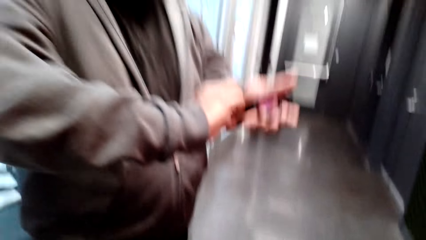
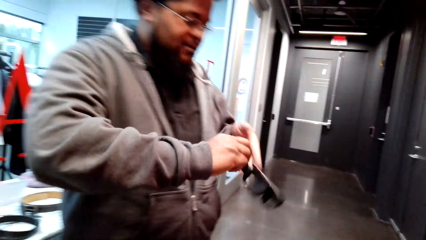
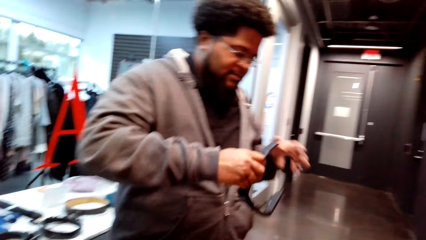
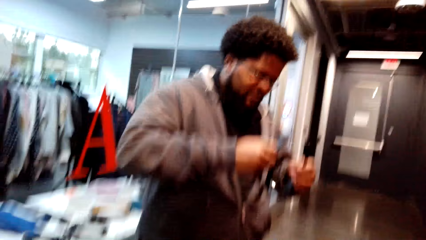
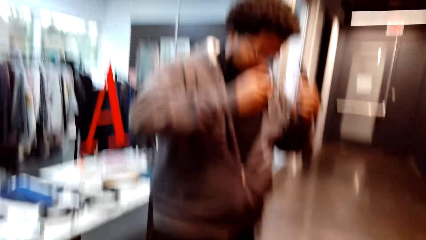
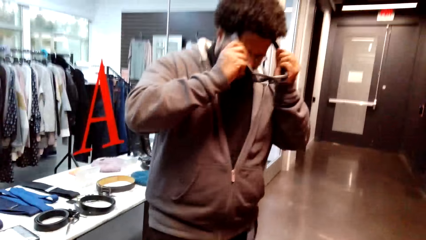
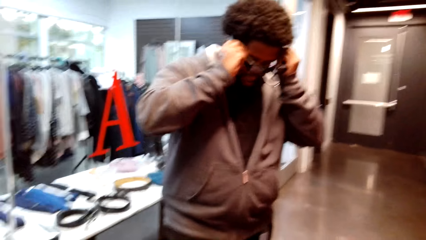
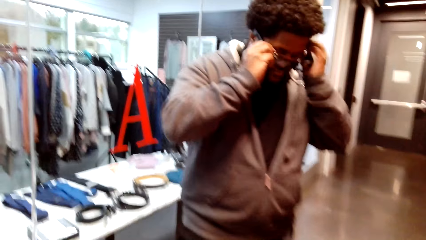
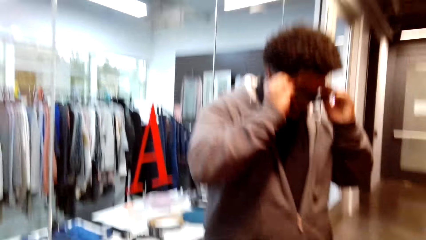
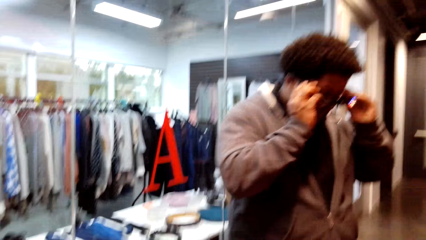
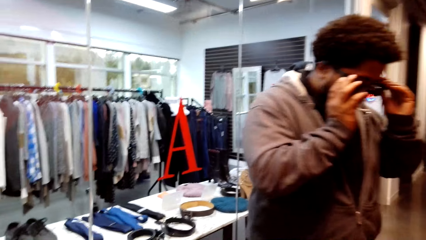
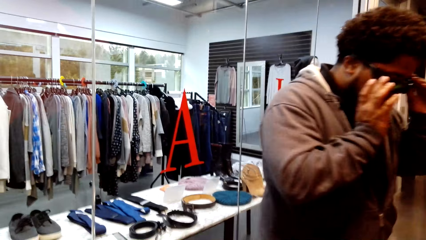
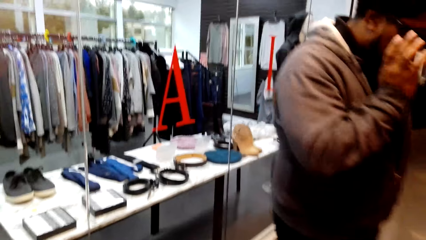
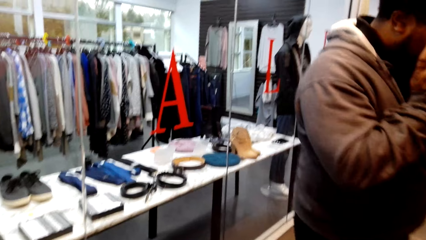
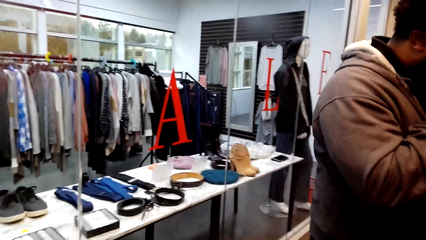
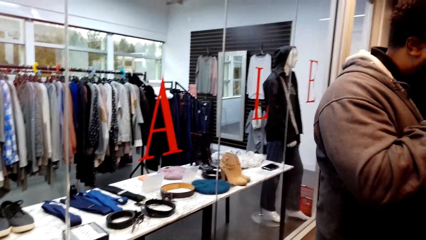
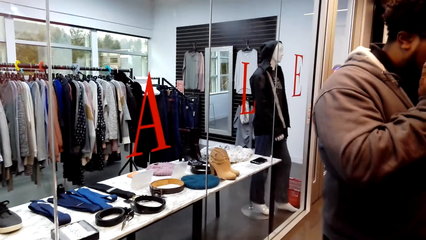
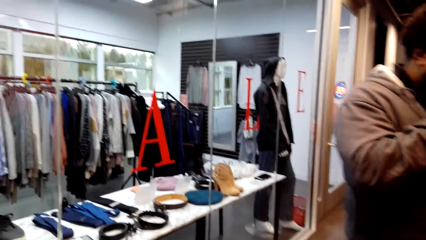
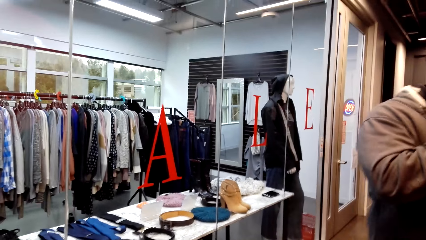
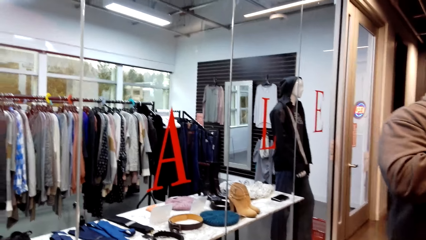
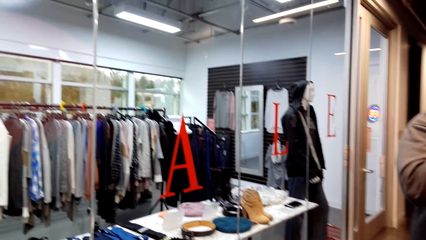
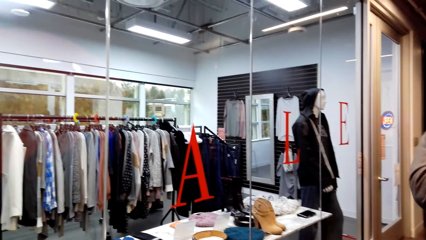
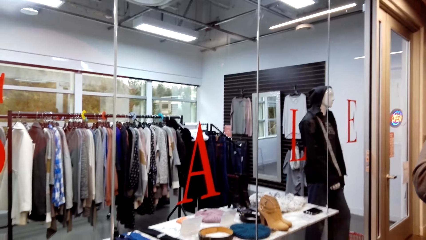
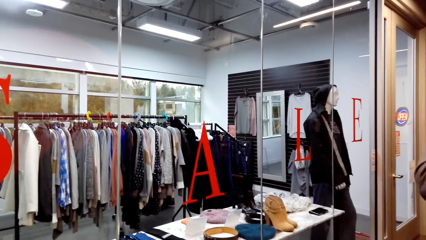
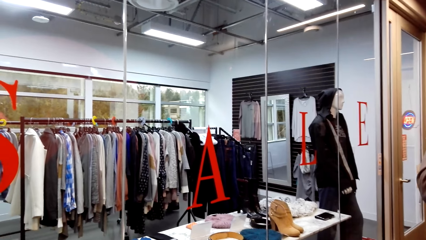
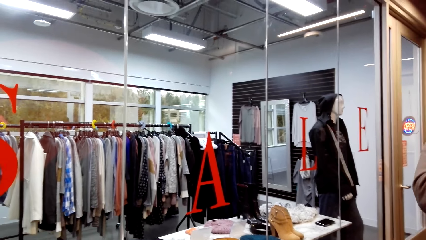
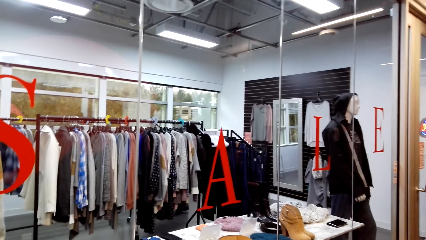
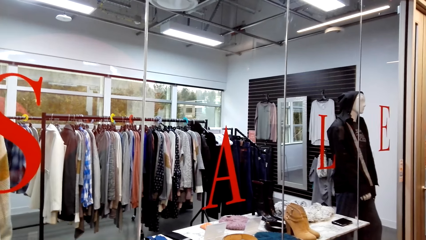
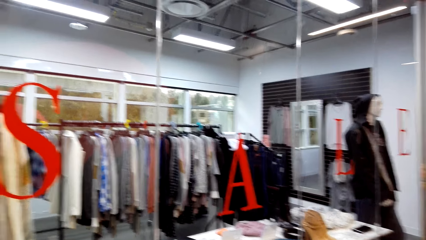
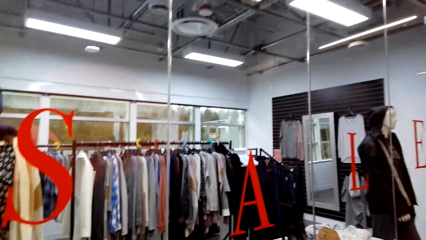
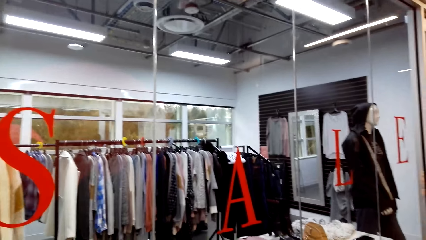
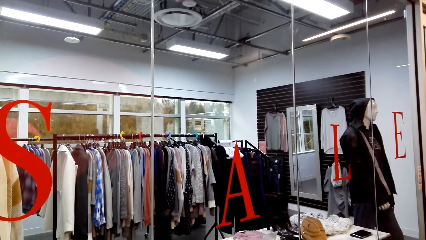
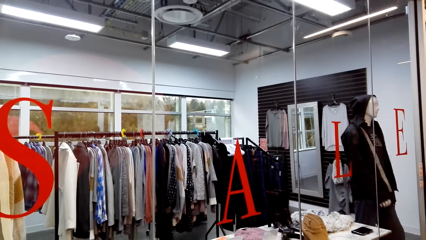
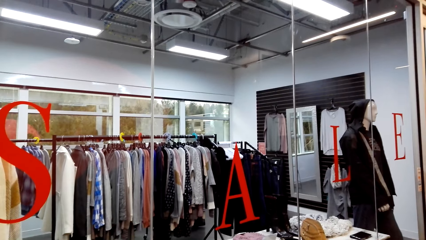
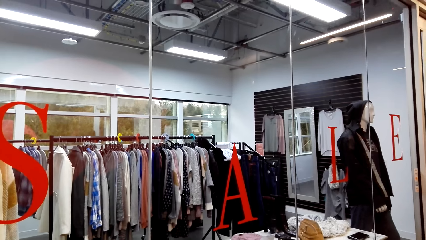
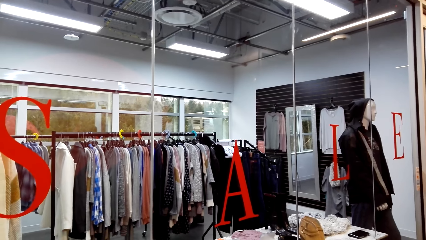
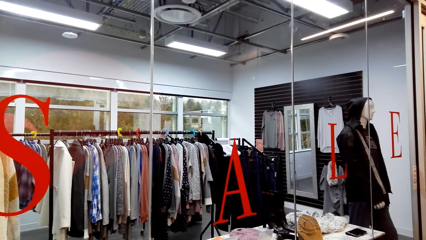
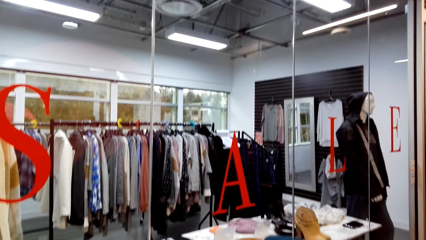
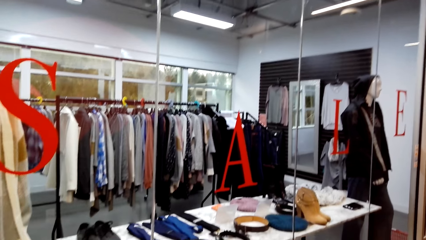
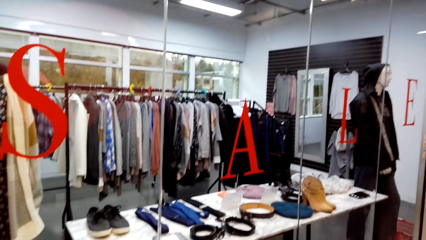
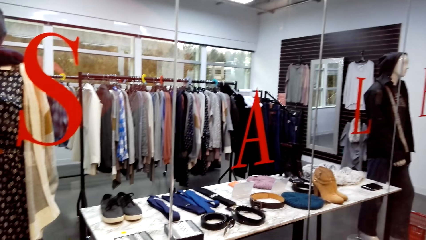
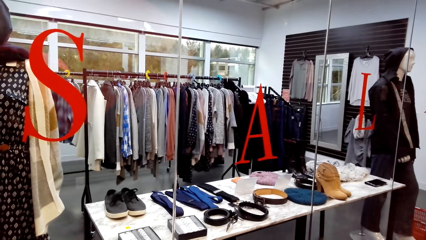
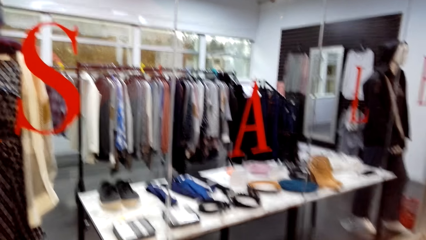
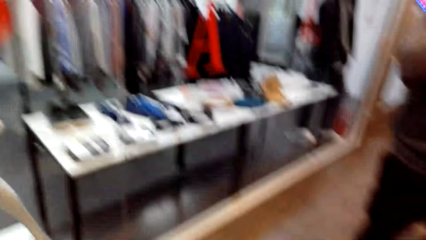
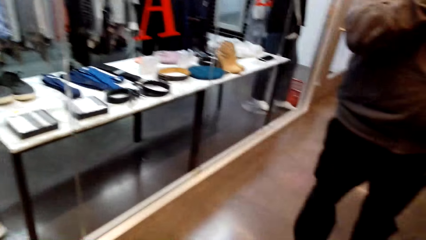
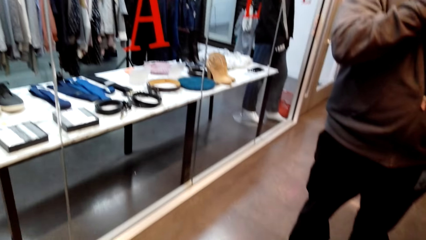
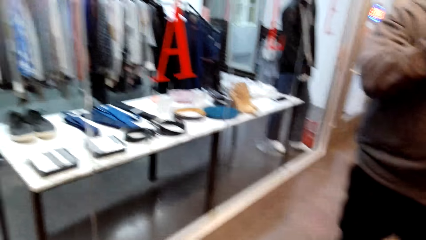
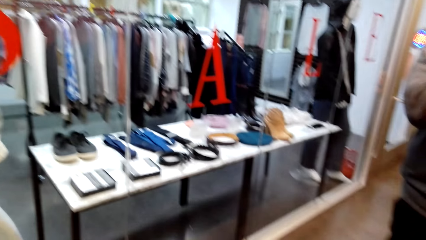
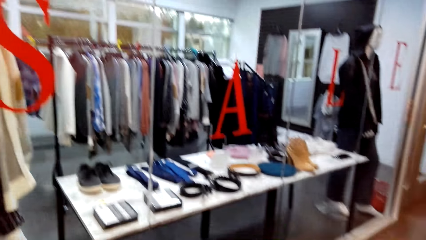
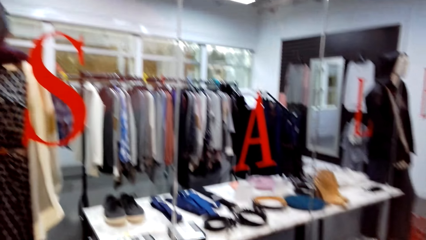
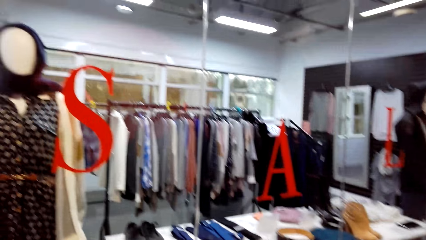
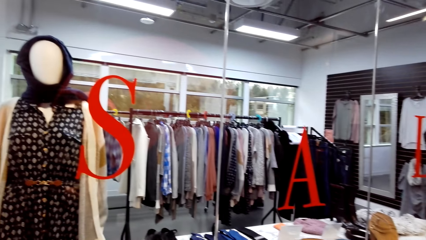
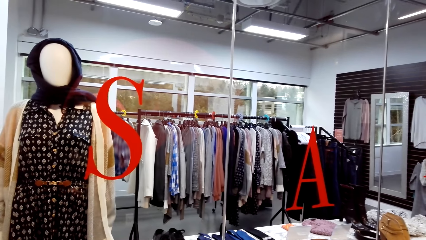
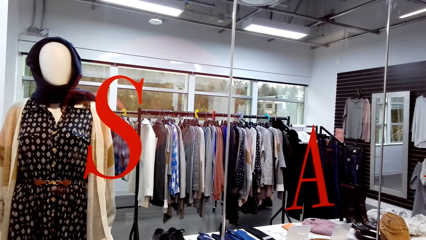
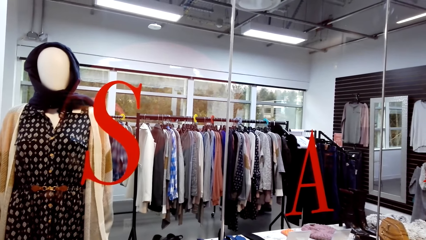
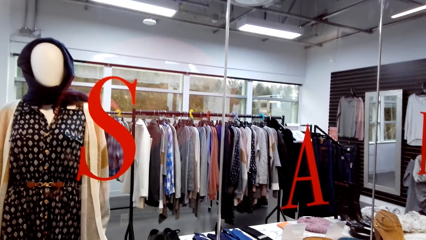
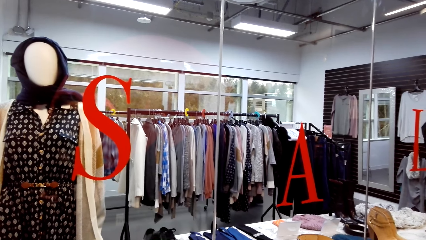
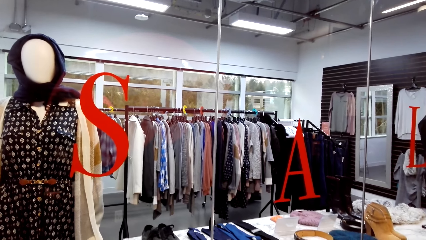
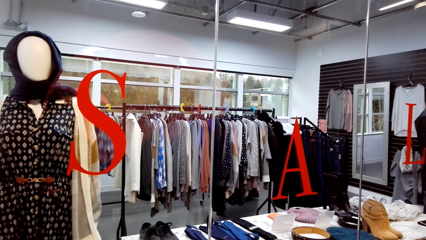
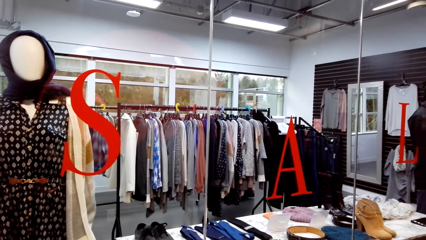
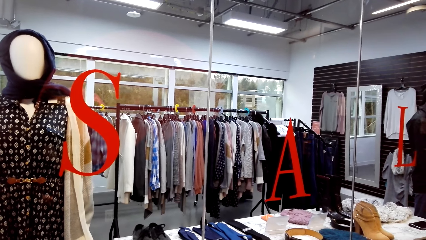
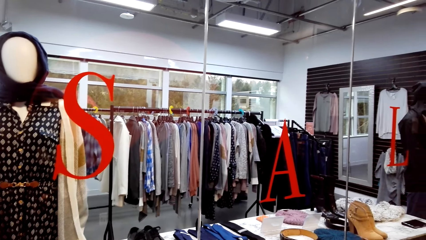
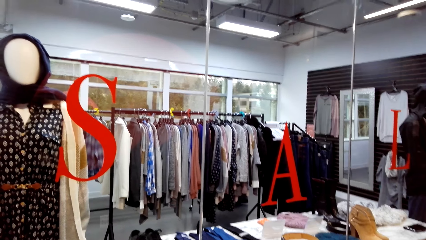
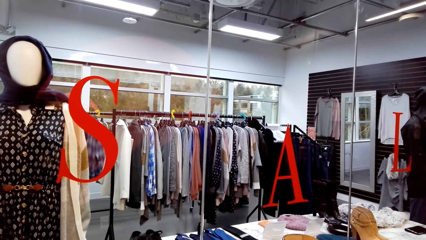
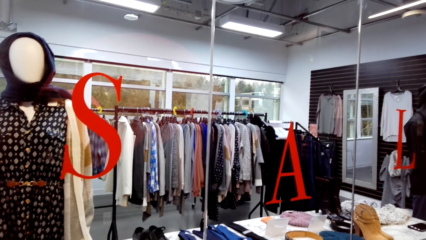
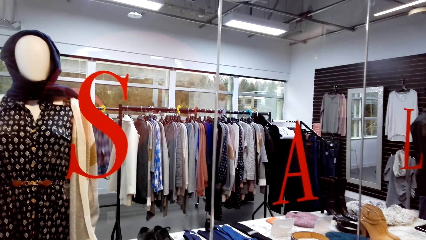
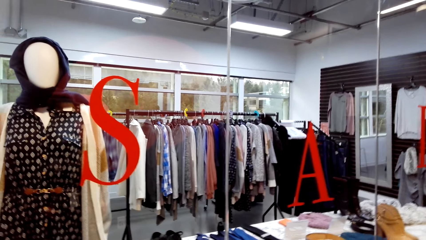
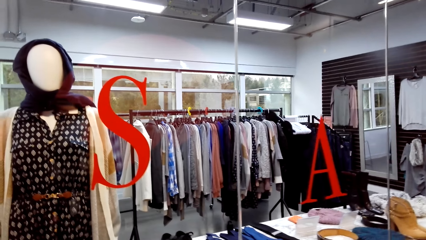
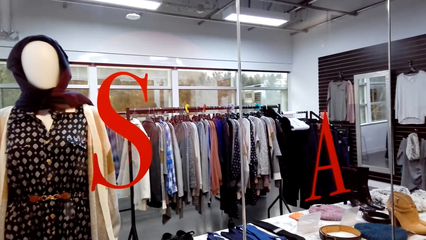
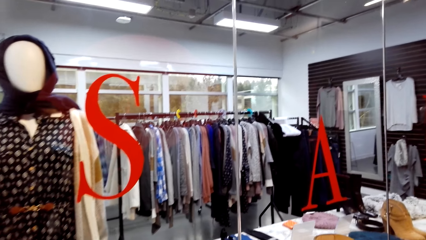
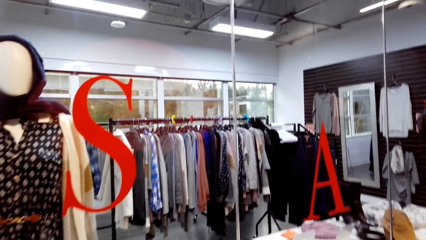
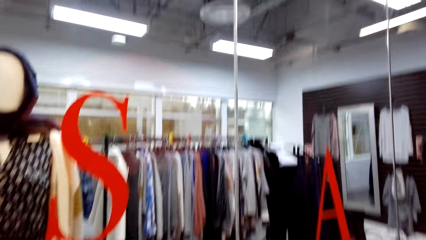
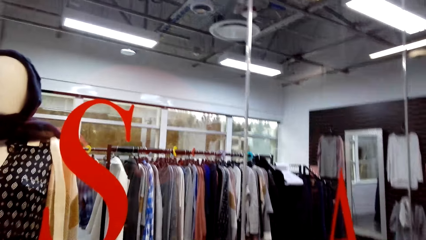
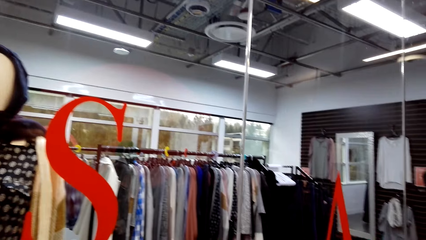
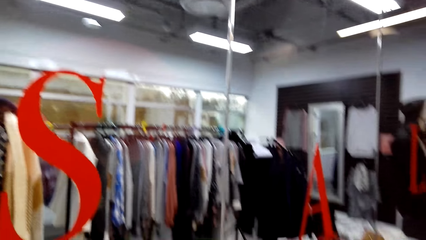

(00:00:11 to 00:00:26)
A person puts on glasses. The camera wearer looks around the store.
